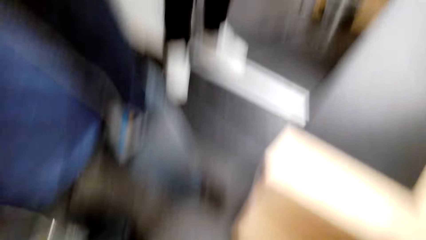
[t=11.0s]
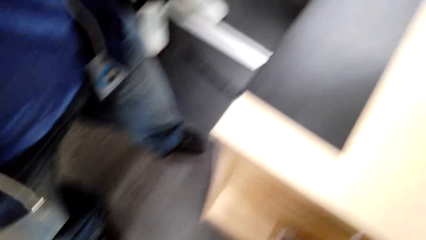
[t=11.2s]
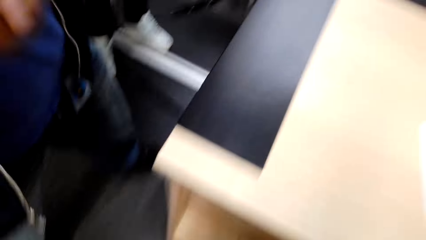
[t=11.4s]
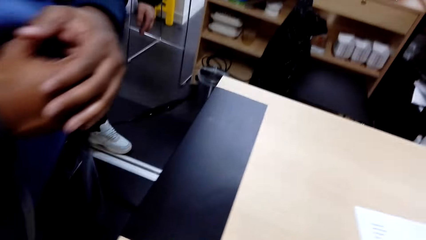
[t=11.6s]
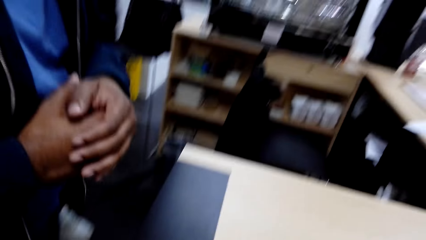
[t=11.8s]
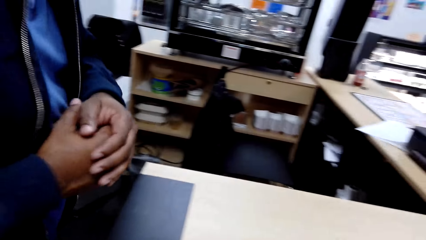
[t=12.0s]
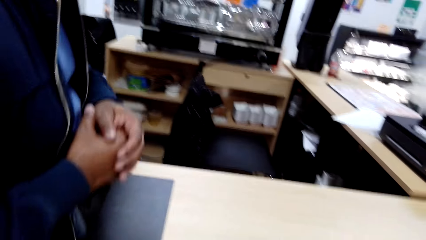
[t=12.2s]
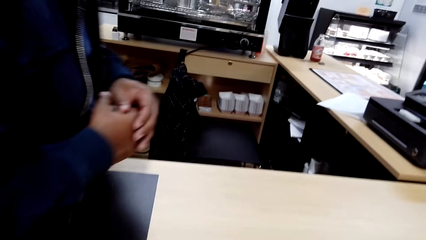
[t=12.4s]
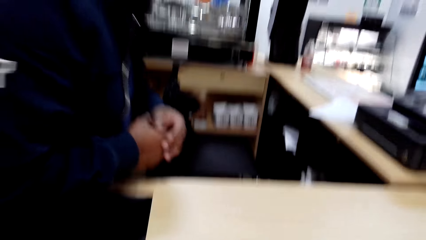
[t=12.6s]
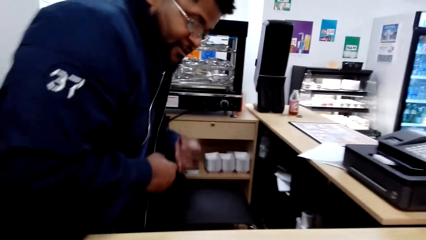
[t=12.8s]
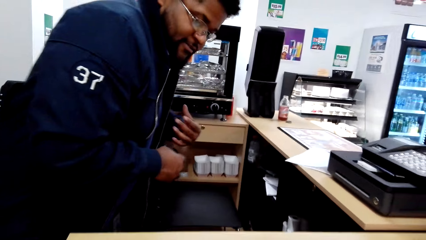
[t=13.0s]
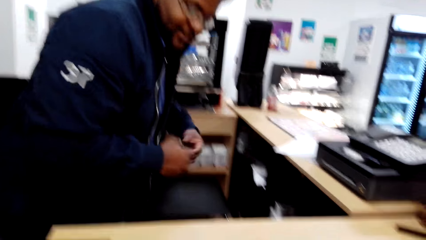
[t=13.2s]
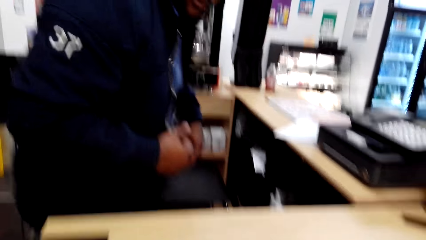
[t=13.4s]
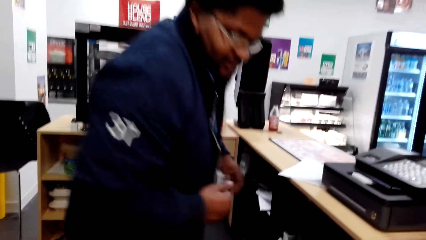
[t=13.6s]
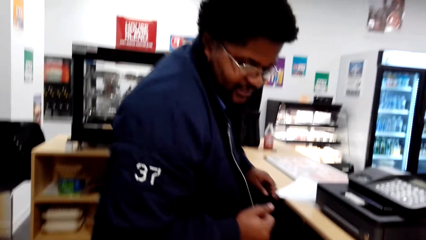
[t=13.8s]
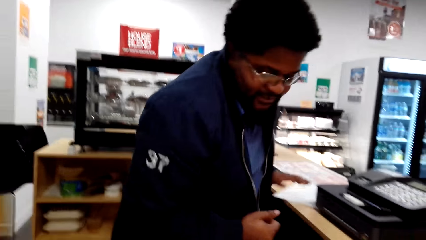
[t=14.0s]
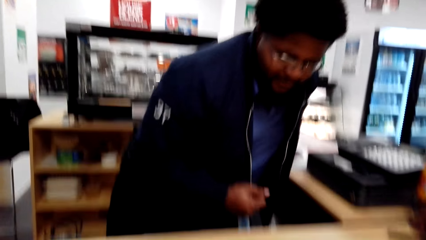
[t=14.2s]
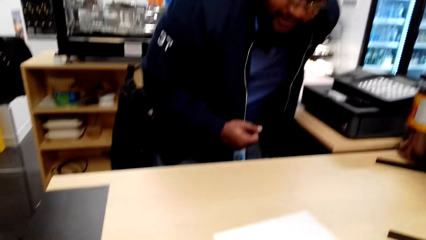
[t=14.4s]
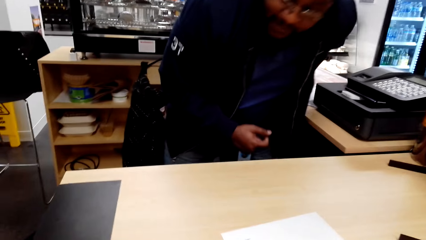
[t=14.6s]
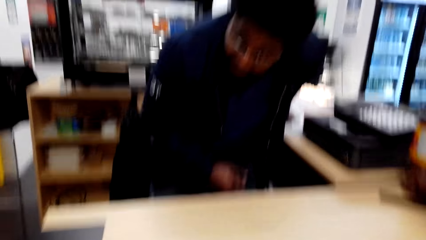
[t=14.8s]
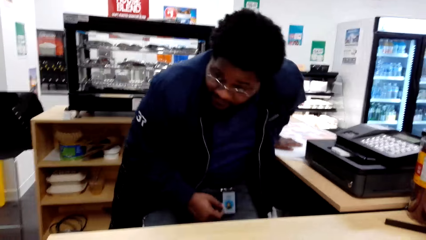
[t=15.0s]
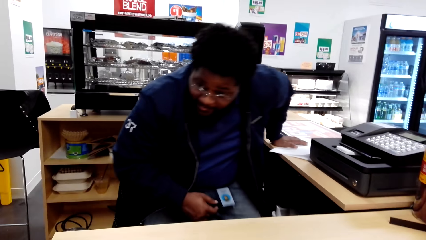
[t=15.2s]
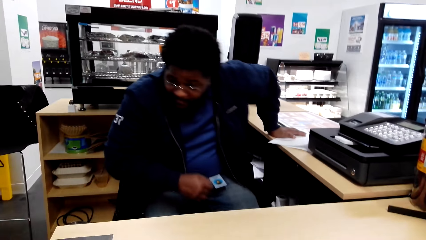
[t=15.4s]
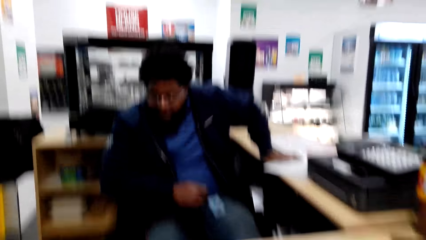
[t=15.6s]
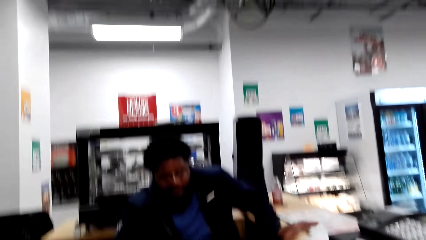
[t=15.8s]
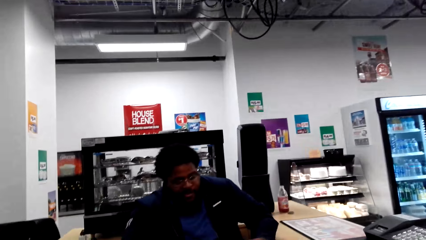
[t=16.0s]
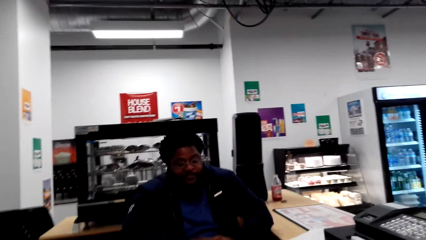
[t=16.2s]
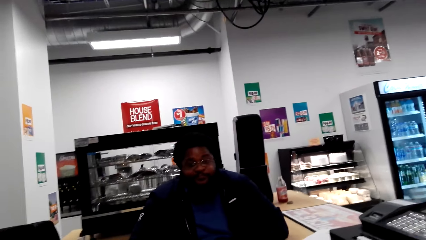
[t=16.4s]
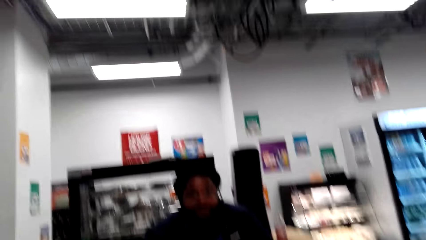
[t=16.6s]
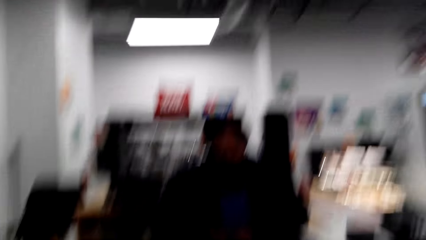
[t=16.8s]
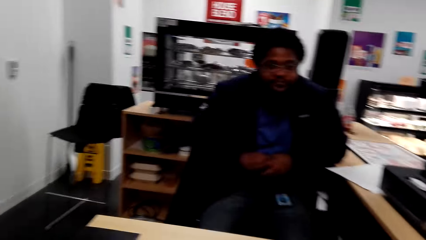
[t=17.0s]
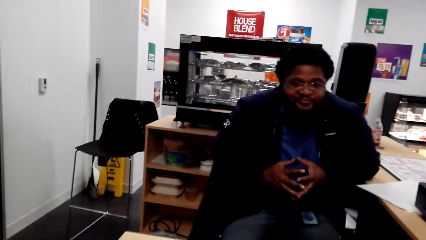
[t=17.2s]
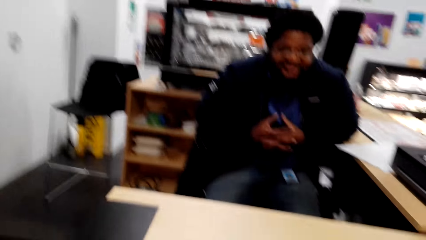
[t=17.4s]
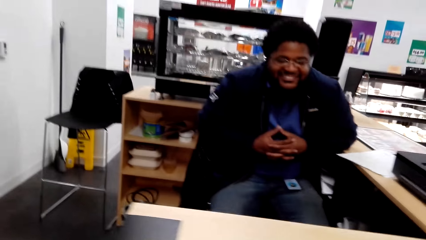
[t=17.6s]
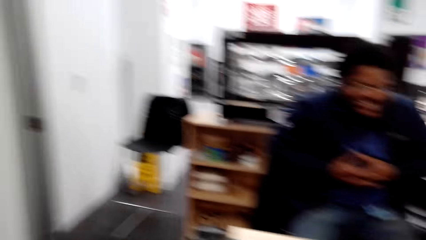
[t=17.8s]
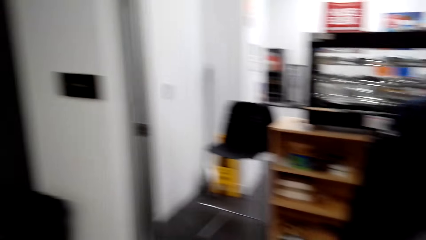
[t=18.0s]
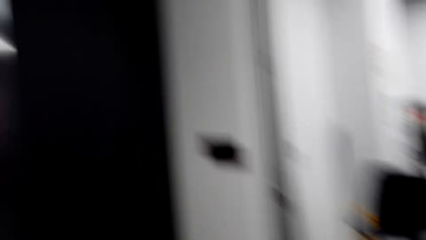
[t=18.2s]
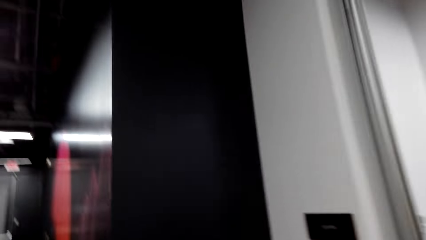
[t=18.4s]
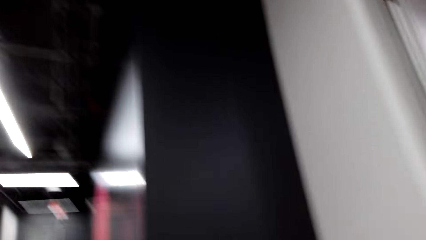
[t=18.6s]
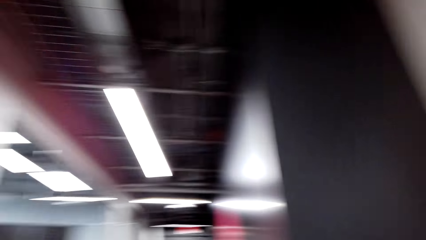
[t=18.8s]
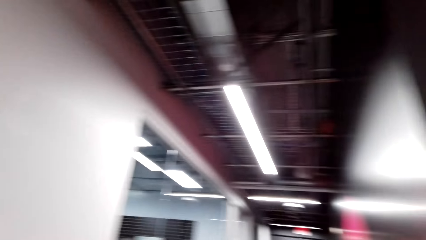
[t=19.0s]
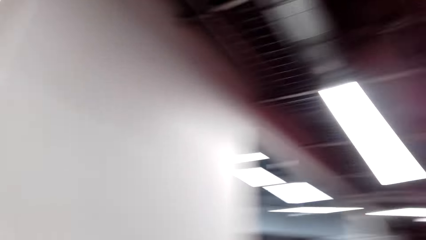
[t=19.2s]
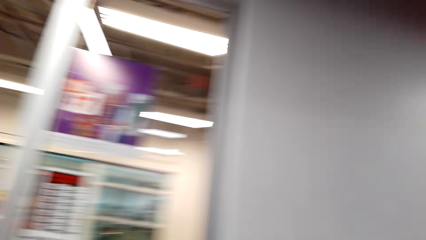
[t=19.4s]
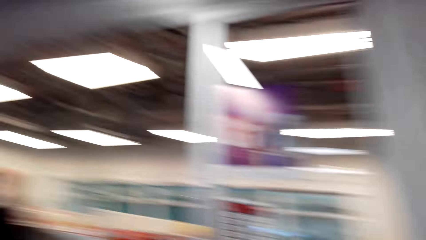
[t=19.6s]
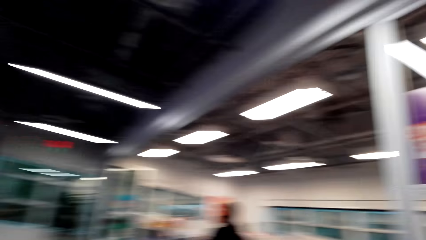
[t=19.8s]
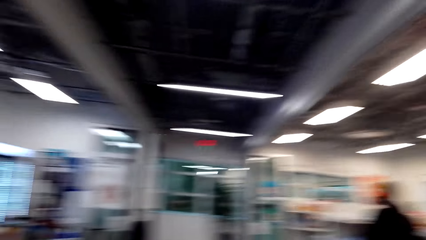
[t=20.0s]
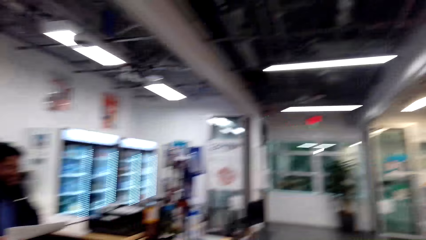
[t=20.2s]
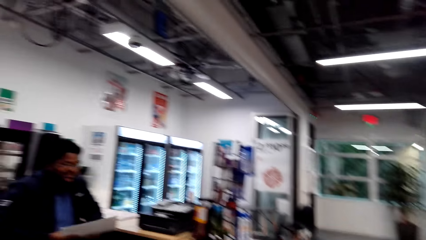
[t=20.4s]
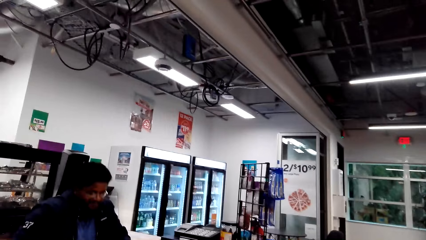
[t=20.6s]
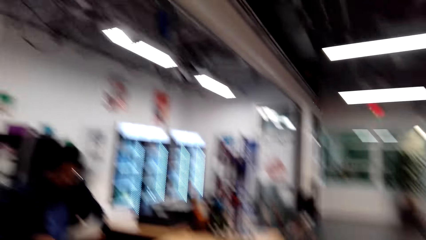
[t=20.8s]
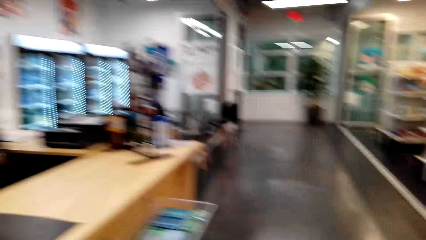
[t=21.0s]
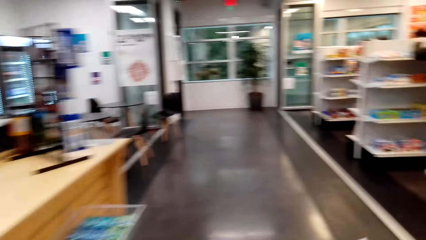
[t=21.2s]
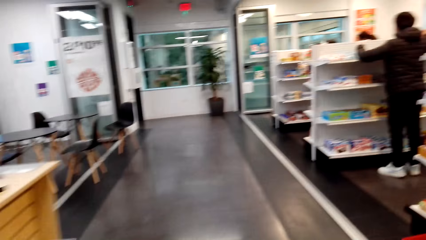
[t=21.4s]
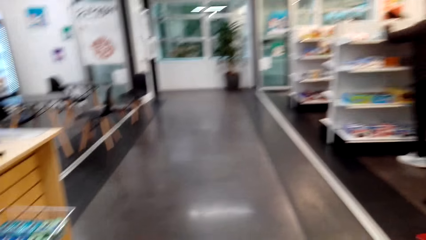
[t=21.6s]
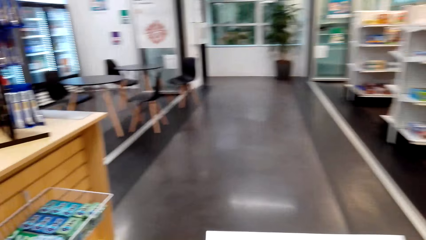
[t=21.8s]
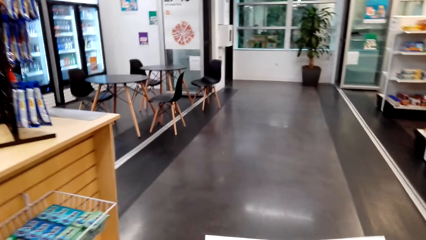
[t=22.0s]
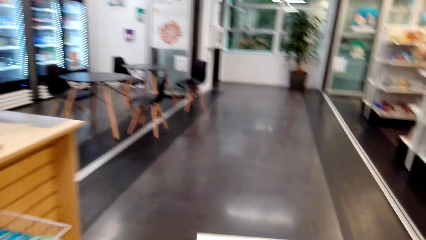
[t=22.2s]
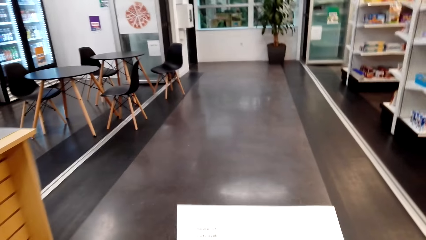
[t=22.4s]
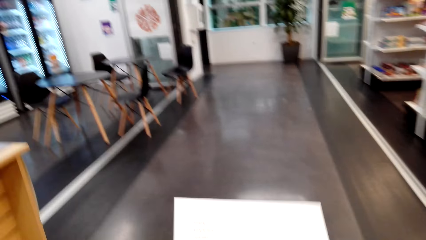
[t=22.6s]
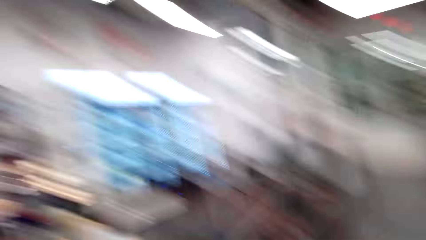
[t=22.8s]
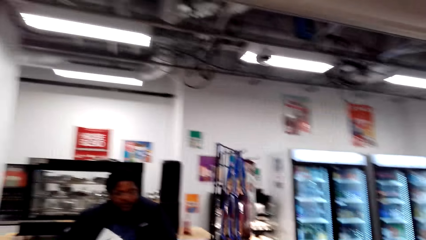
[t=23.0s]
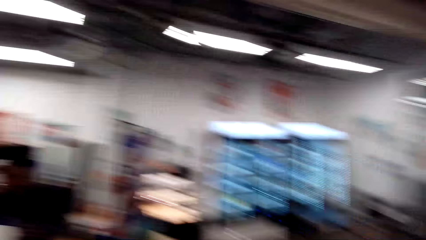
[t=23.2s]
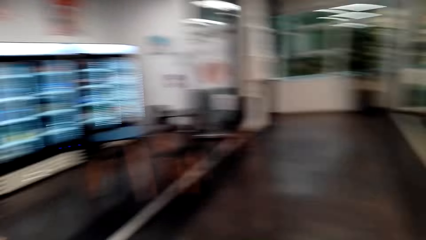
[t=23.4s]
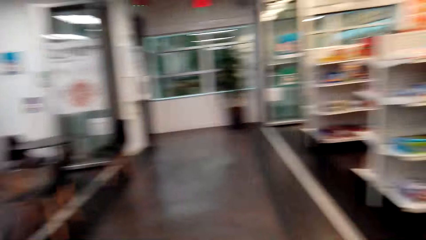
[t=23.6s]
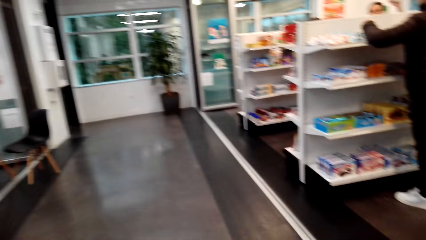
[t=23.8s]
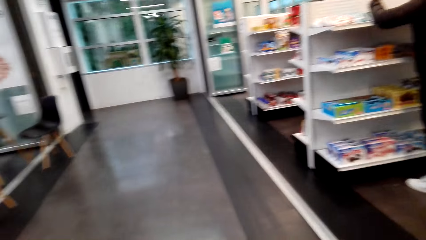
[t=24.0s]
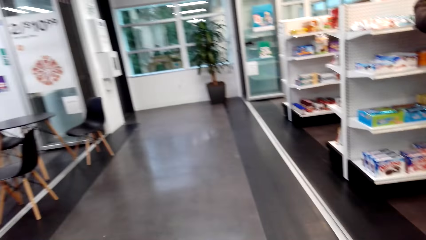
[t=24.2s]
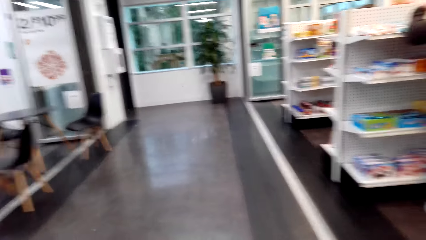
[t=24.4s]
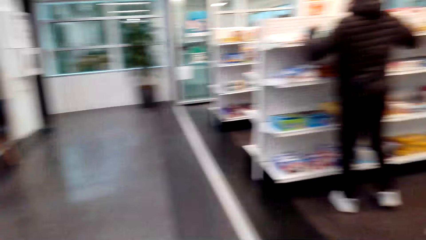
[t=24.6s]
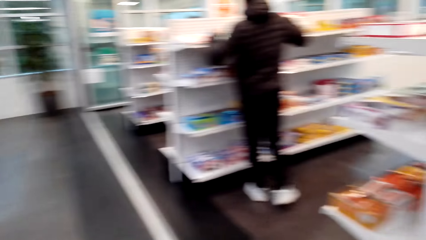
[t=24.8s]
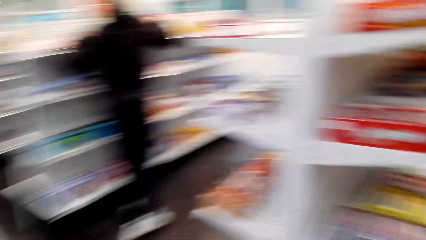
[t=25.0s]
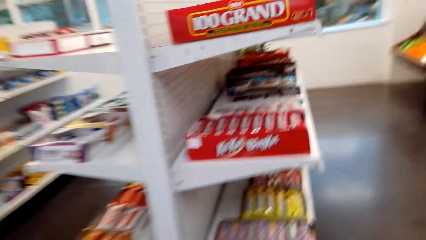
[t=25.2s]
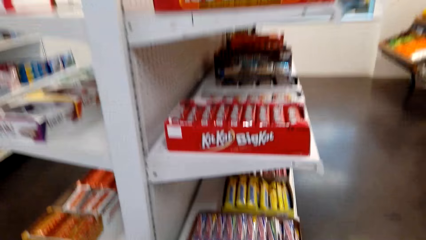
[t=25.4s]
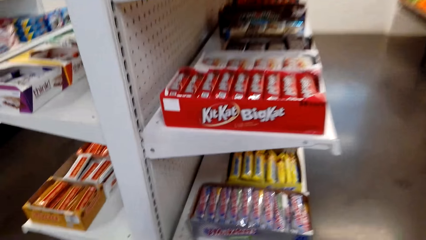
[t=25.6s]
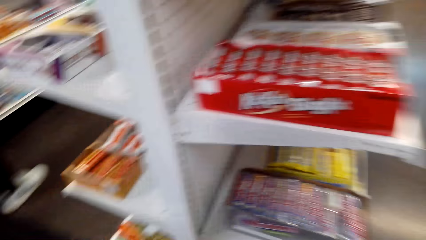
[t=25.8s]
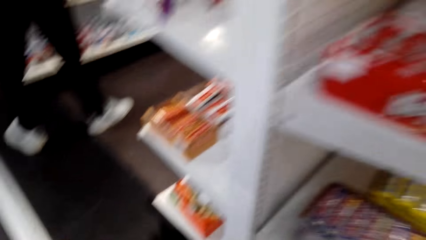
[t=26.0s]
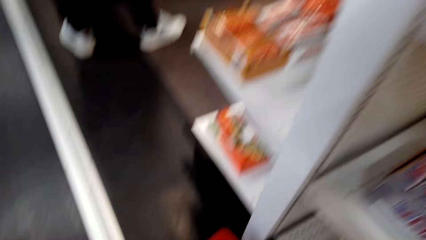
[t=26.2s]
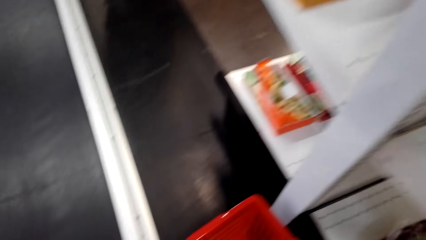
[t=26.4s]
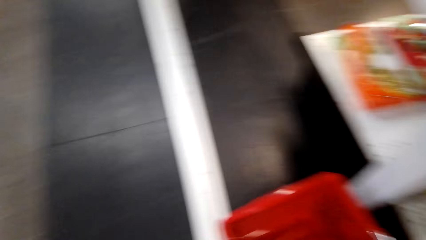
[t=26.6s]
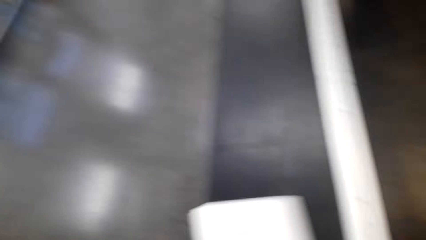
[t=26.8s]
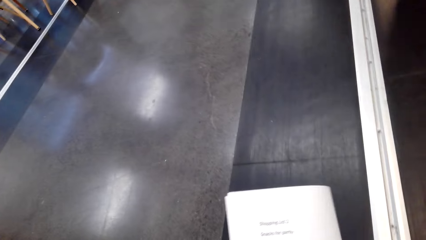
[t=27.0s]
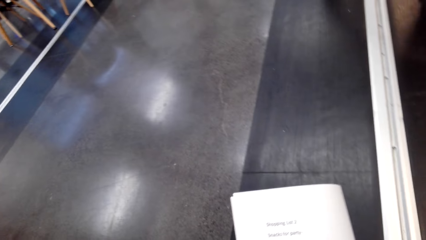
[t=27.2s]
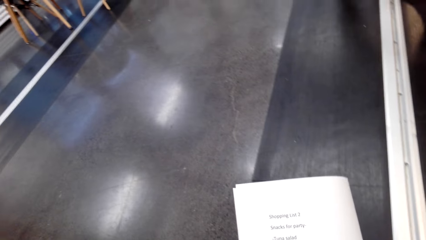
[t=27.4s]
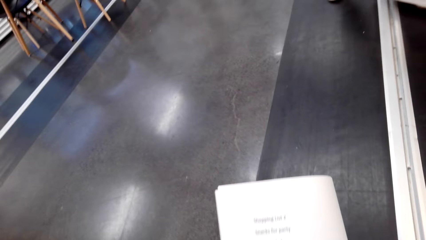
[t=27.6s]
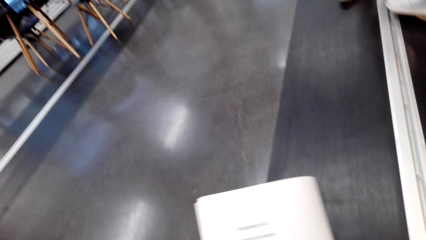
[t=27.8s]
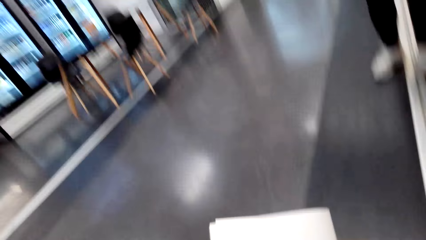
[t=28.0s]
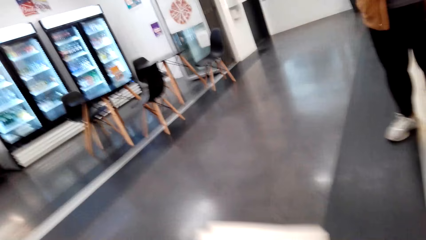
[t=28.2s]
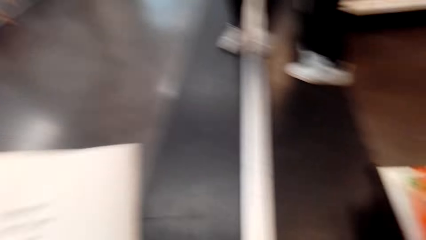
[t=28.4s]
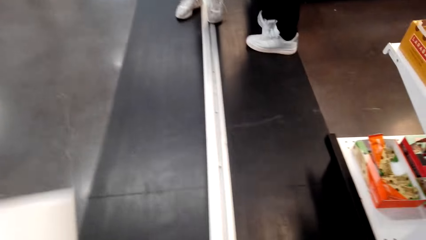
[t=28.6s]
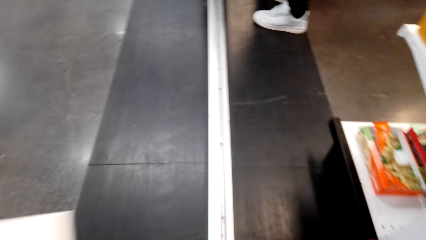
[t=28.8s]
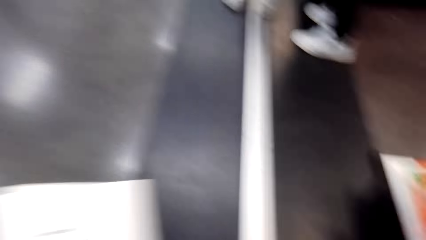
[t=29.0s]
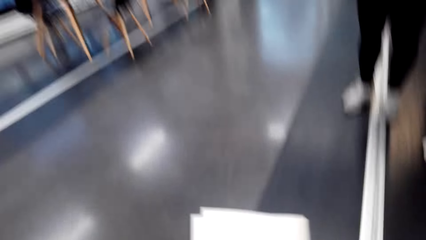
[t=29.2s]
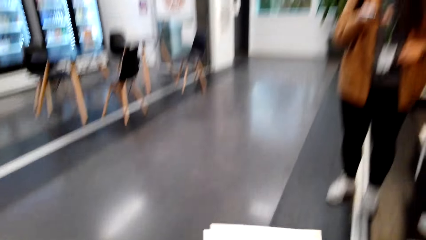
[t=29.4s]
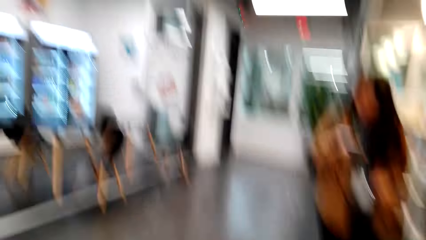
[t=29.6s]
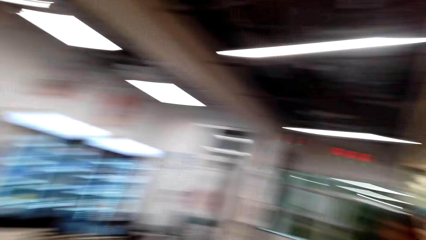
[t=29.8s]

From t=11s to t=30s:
A man fixes the camera wearer's camera. The camera wearer fixes the camera. The man walks in the supermarket. The man interacts with the camera wearer. The camera wearer talks to the man. They look at the man. The man sits on the chair. The camera wearer turns around. They look around. They walk in the supermarket. They hold a paper. They pick up a shopping basket. They look at the shelves and look at the shopping list.
